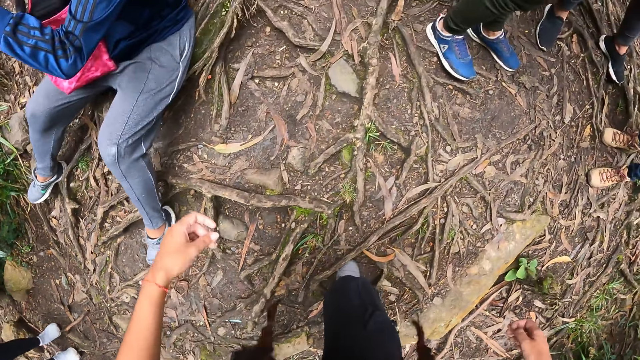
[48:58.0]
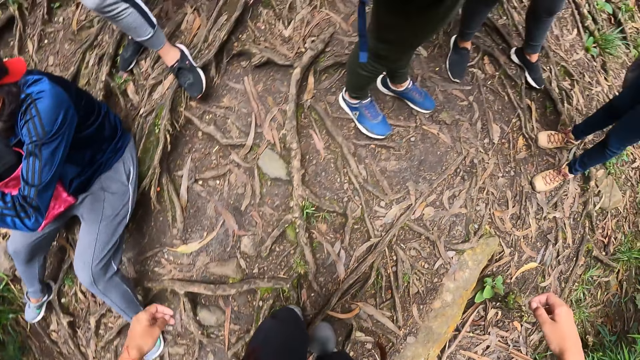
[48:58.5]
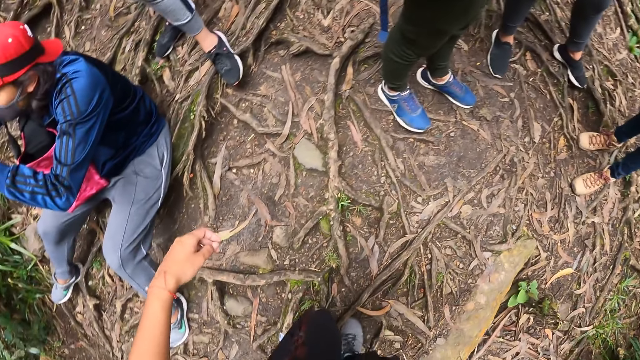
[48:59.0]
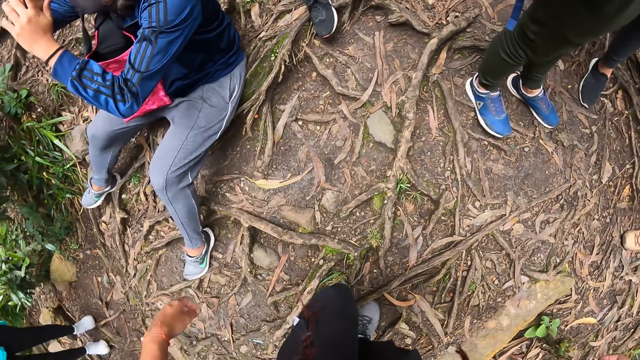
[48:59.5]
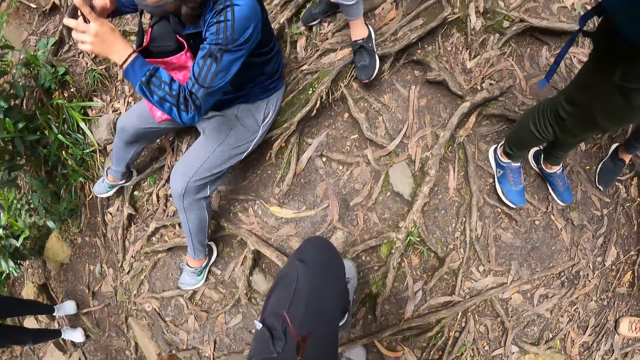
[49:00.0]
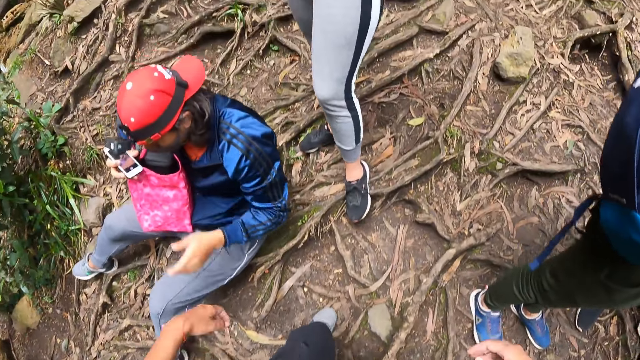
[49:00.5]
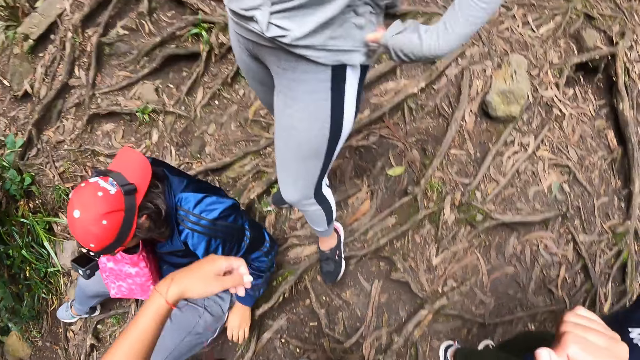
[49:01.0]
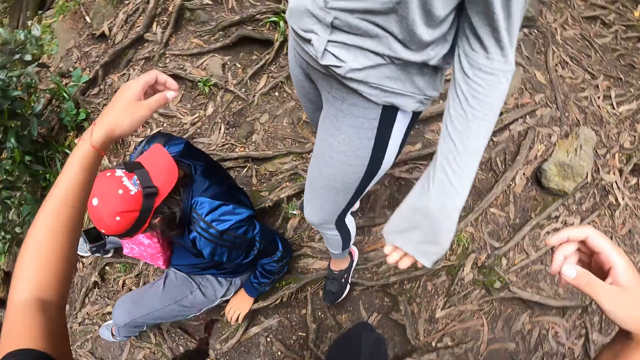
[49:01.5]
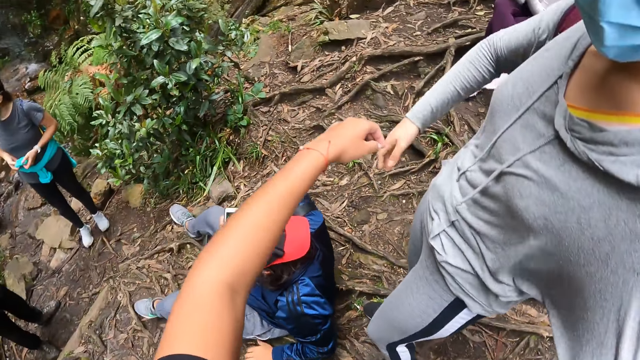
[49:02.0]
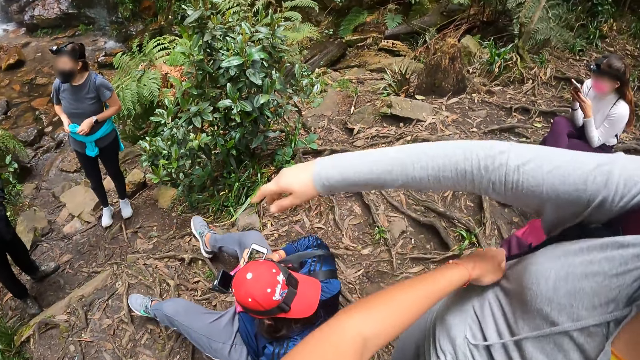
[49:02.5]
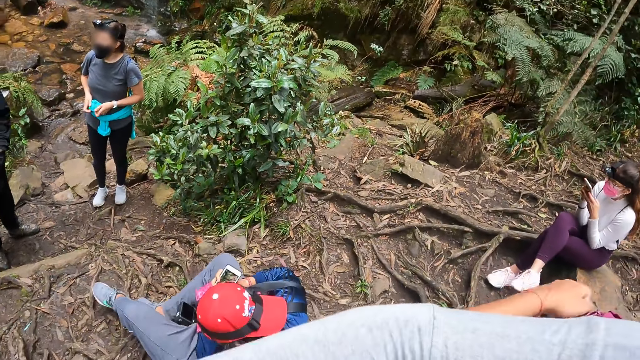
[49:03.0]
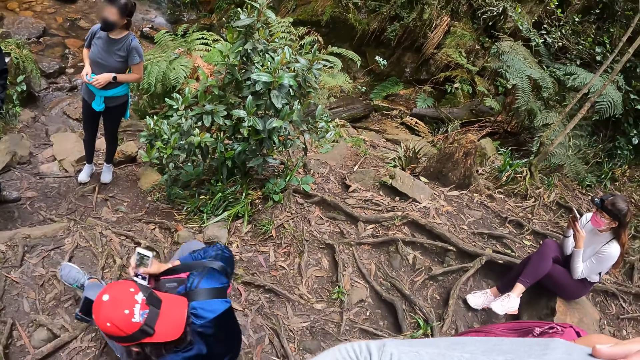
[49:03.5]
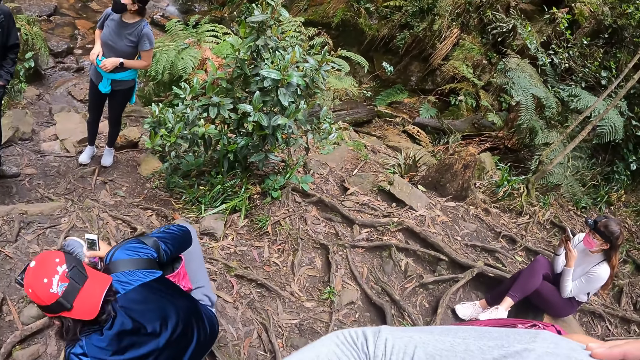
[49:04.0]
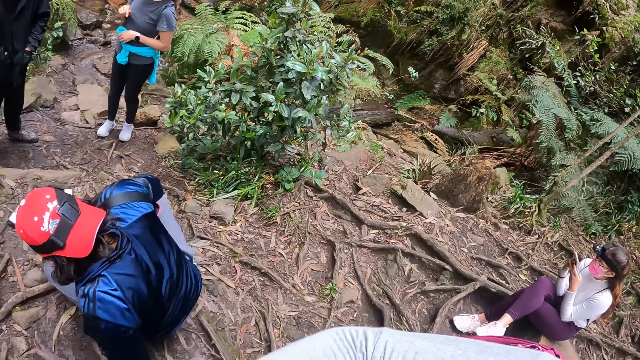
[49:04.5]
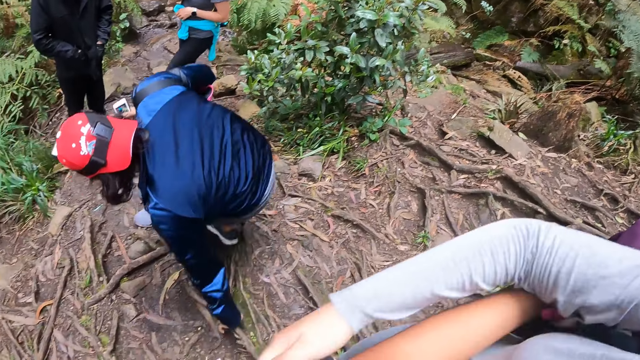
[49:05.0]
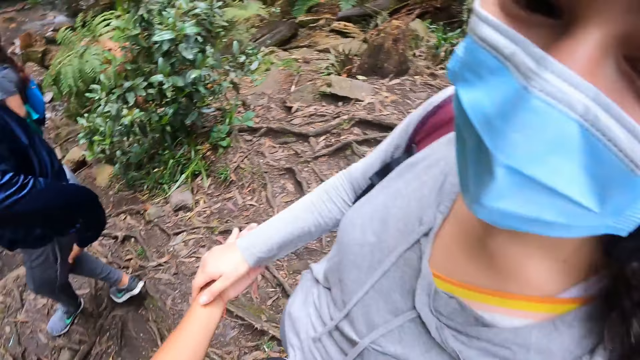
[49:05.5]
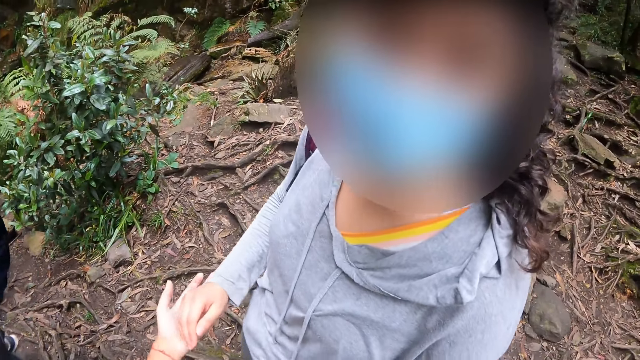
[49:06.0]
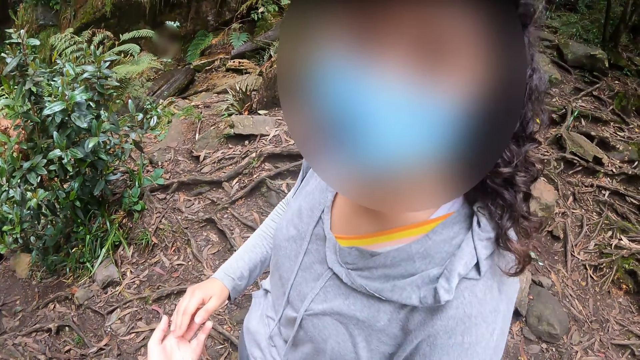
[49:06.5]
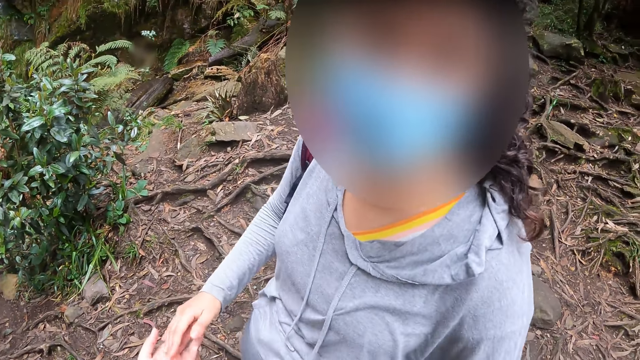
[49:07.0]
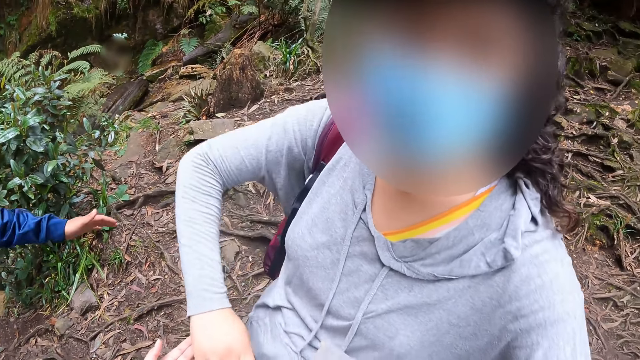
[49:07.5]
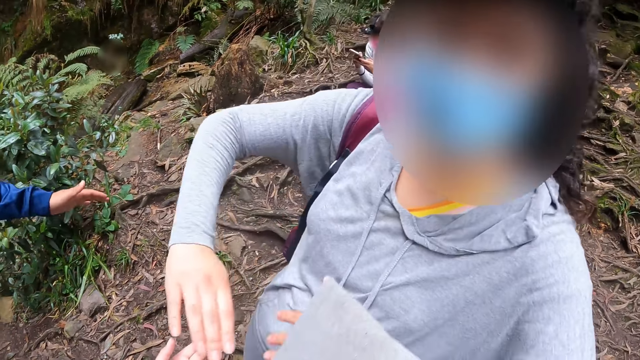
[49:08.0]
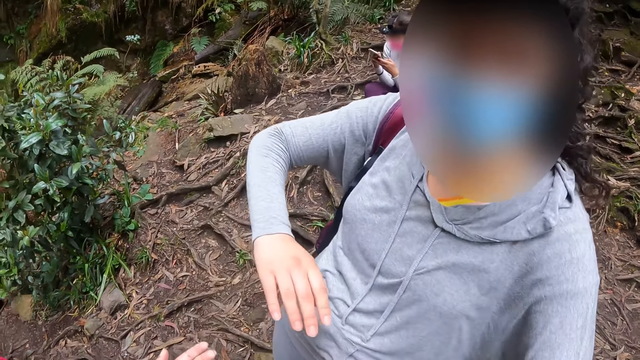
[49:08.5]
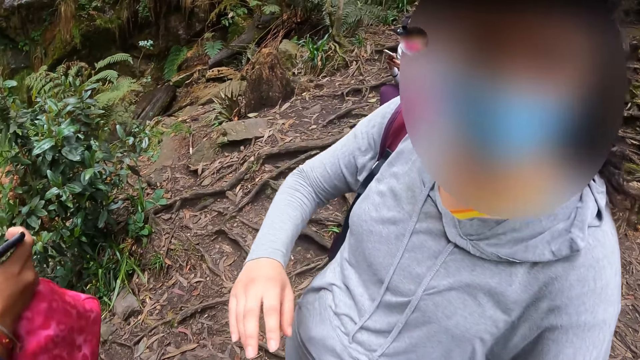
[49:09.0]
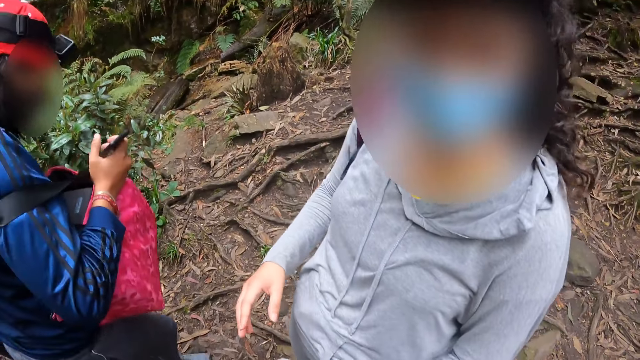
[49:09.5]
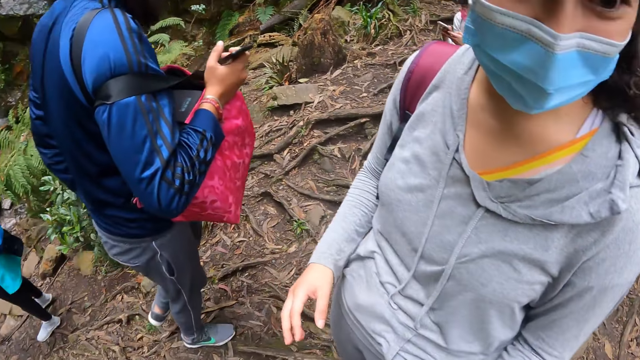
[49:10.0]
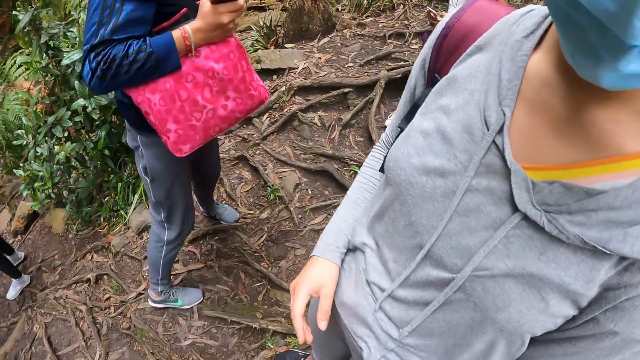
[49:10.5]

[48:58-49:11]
The camera wearer gestures with both hands. They hug the woman. A person stands up. The woman gestures with both hands and starts dancing.

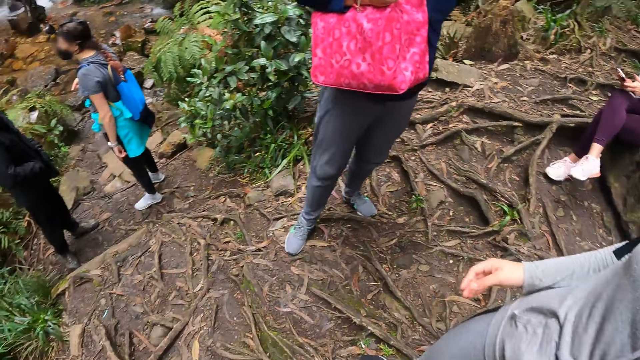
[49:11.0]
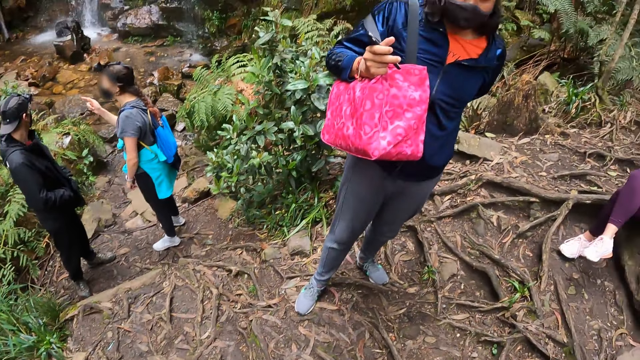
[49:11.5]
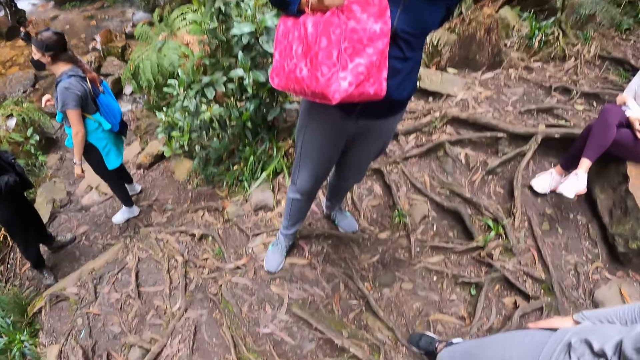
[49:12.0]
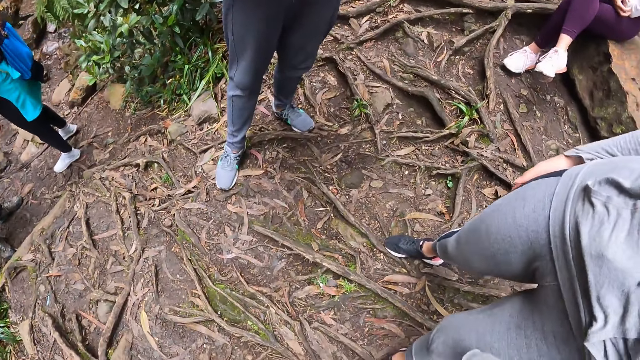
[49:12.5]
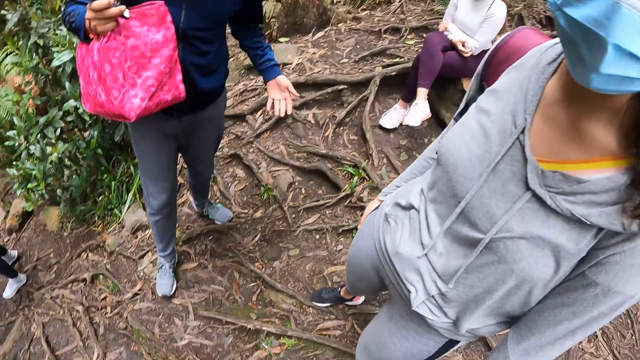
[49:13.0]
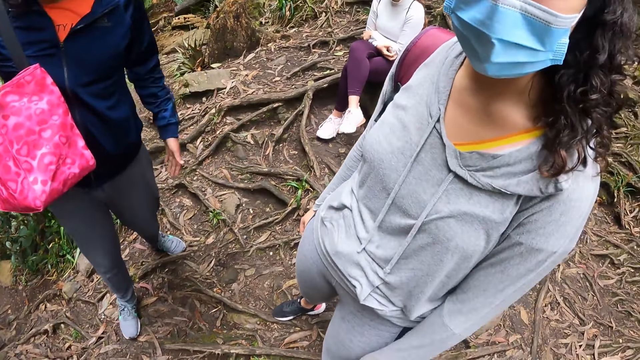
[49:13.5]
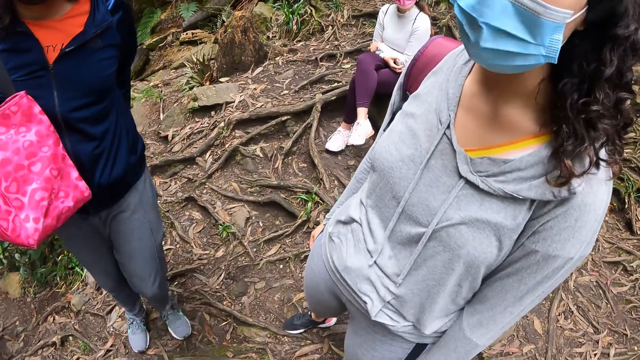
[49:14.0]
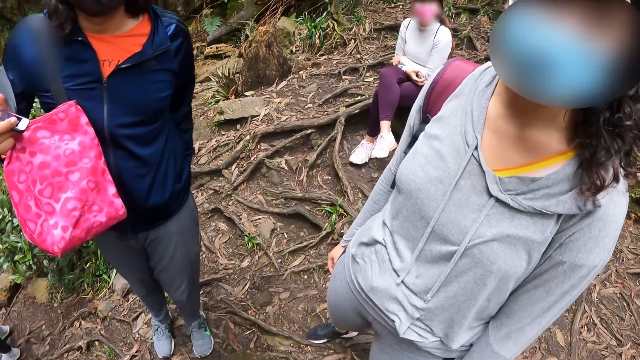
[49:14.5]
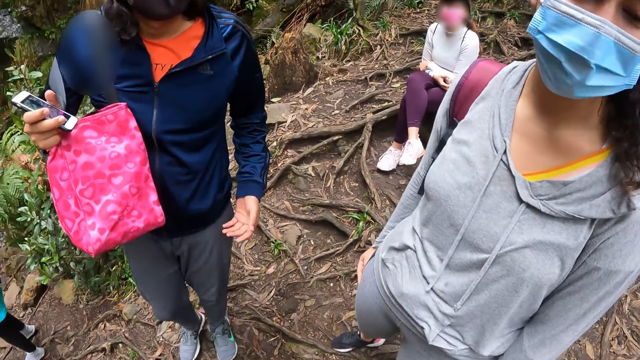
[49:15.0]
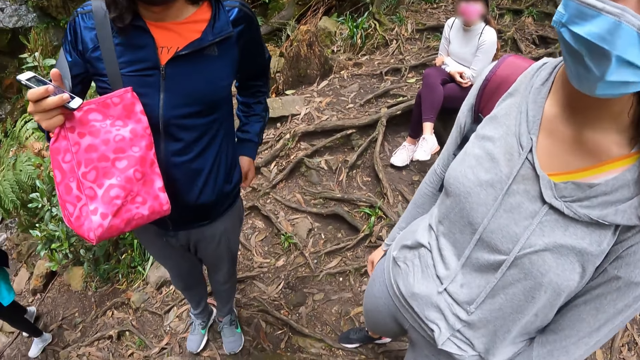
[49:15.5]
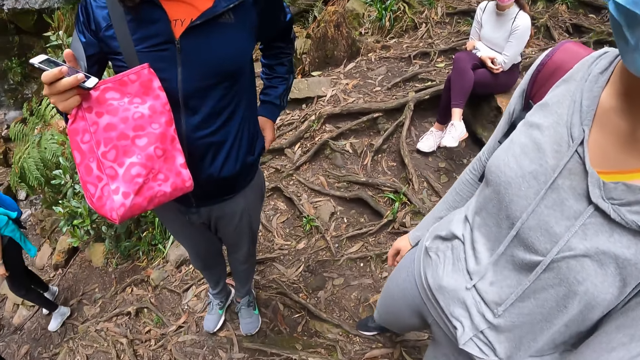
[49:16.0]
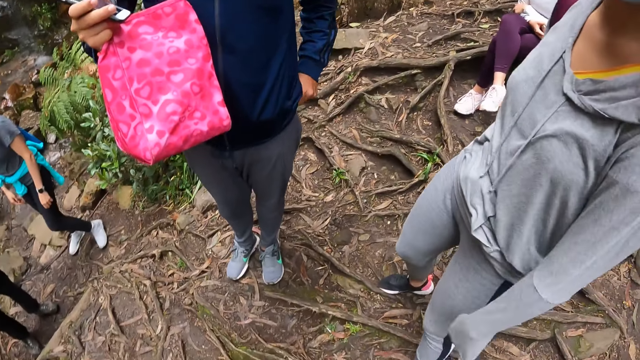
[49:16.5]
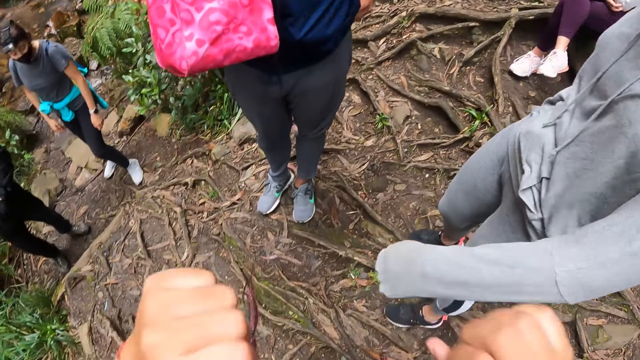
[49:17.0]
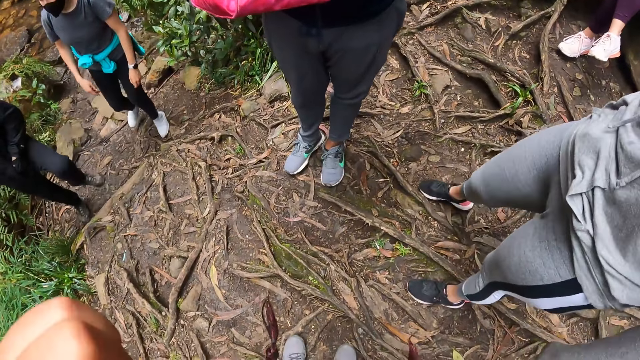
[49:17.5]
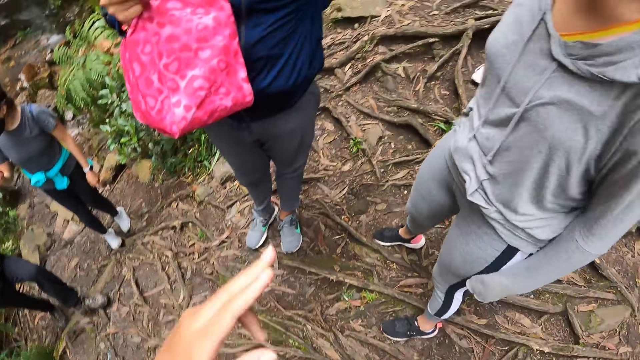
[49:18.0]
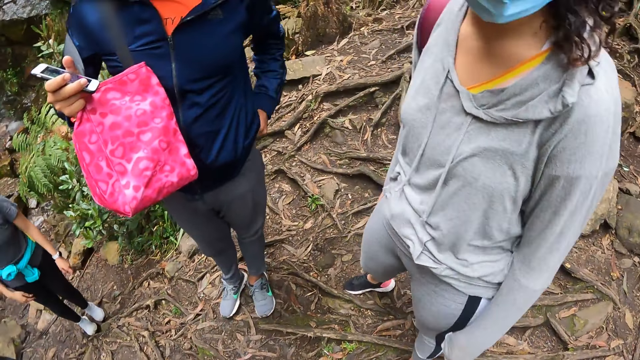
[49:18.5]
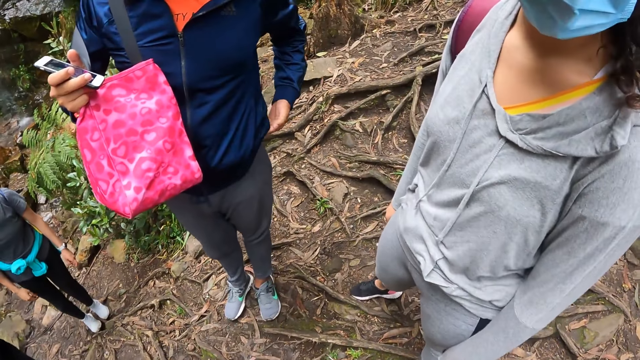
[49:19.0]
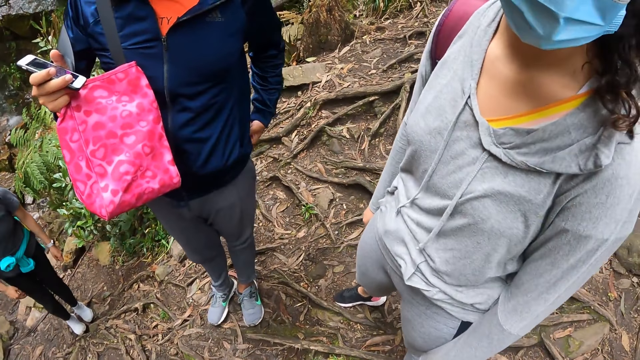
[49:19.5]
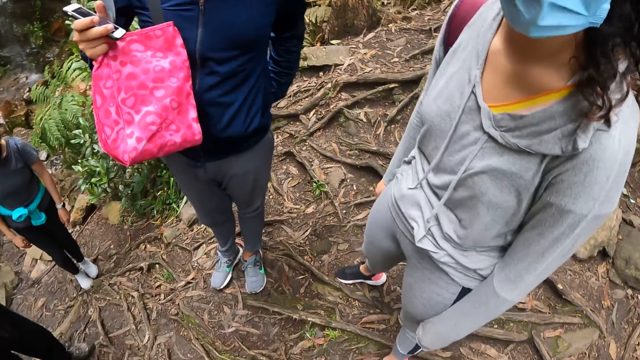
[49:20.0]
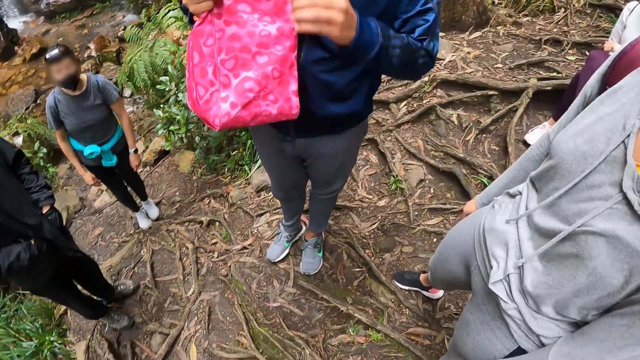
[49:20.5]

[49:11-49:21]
The woman interacts inaudibly with the man. The camera wearer interacts with a person and another person. They gesture with both hands.
